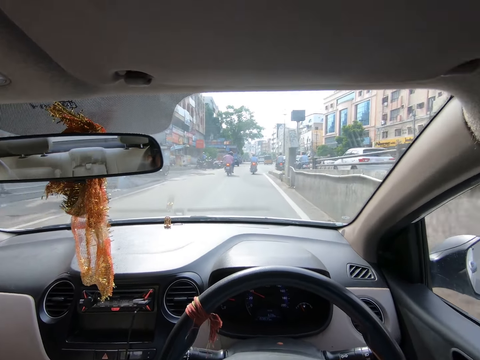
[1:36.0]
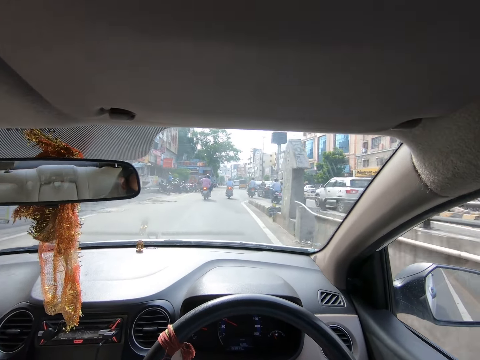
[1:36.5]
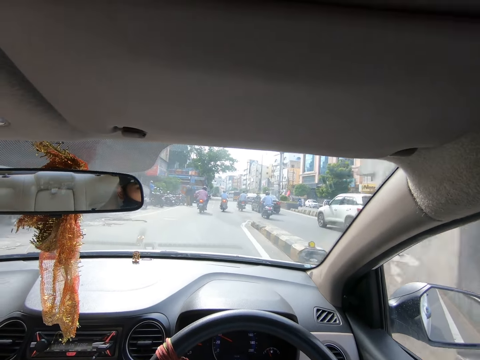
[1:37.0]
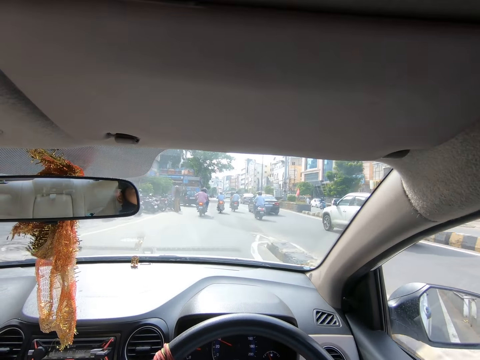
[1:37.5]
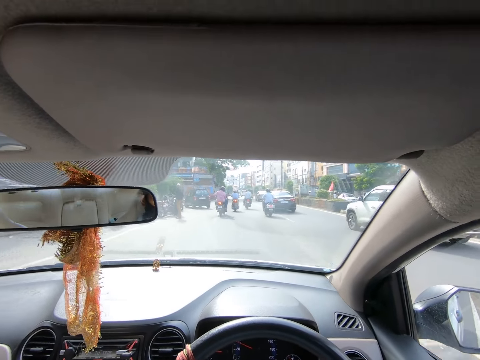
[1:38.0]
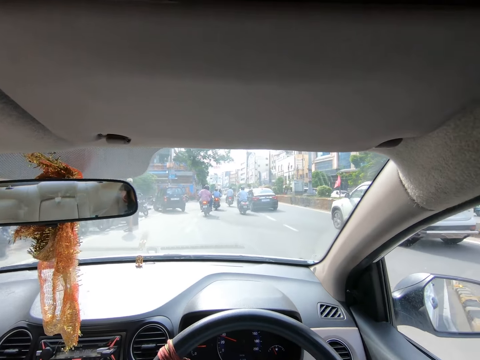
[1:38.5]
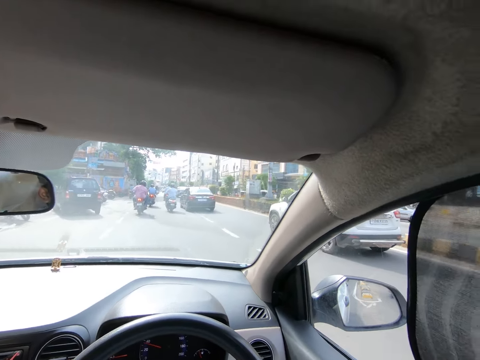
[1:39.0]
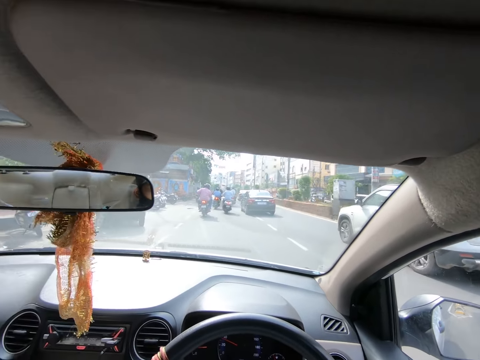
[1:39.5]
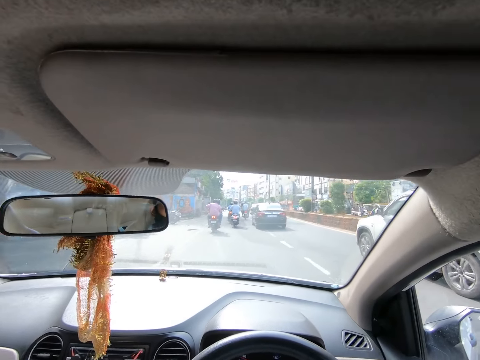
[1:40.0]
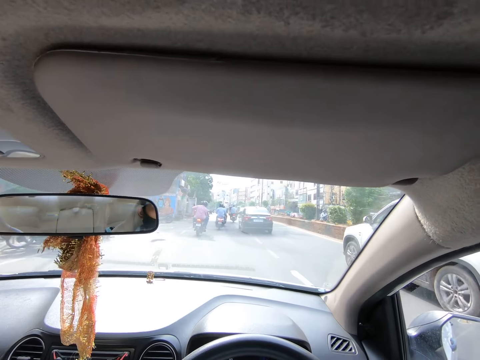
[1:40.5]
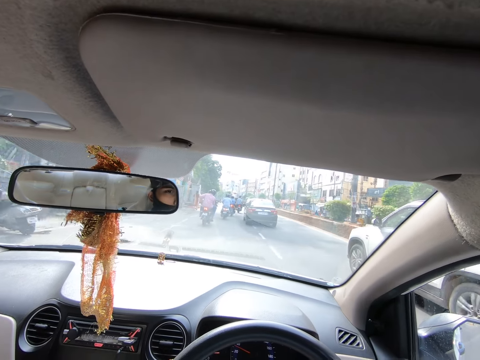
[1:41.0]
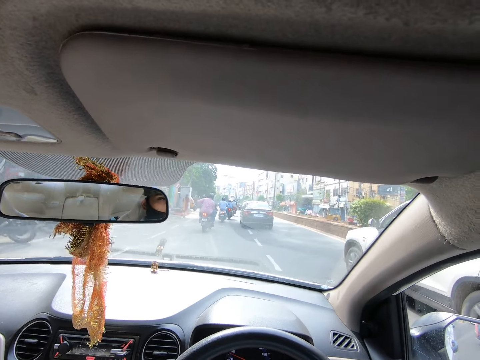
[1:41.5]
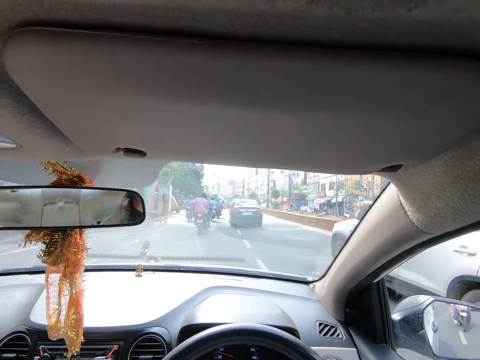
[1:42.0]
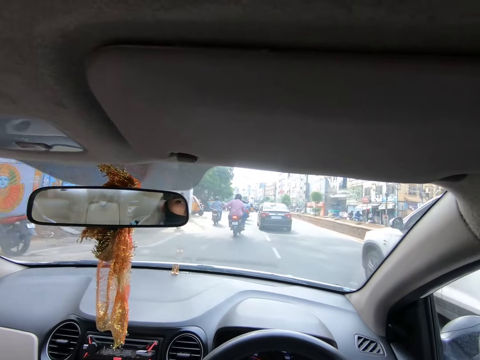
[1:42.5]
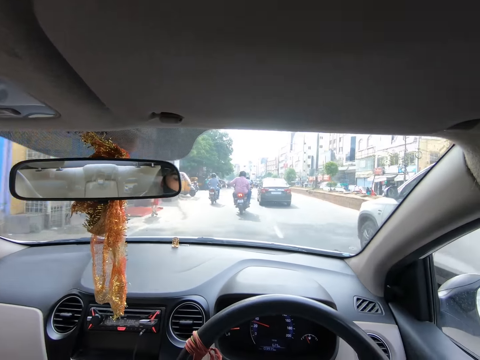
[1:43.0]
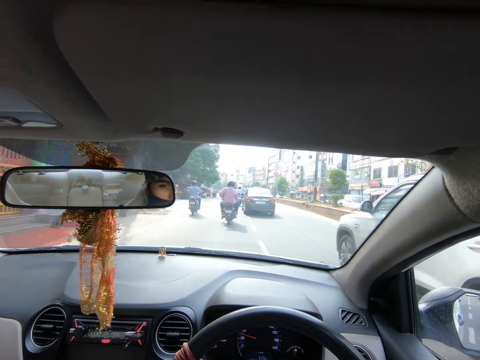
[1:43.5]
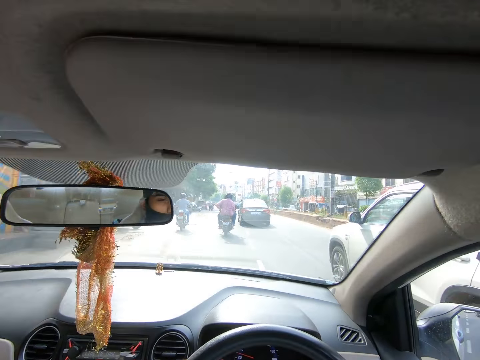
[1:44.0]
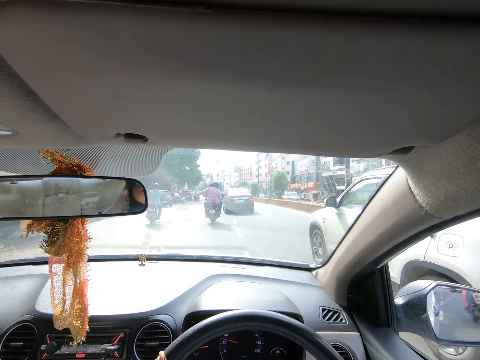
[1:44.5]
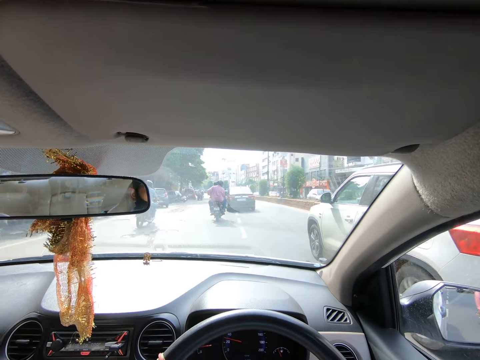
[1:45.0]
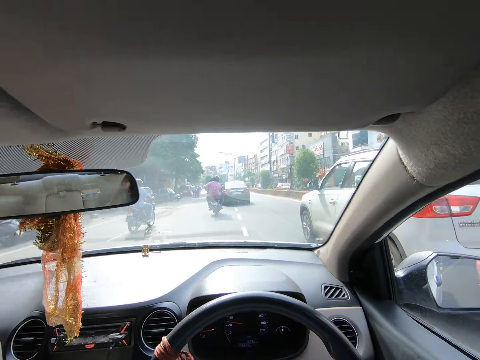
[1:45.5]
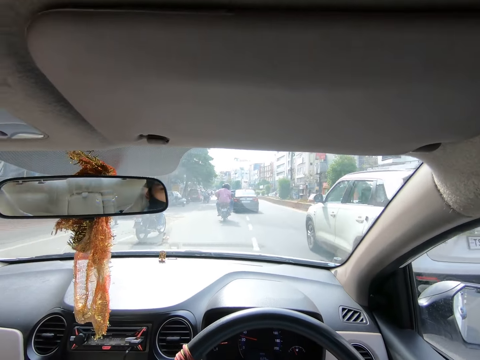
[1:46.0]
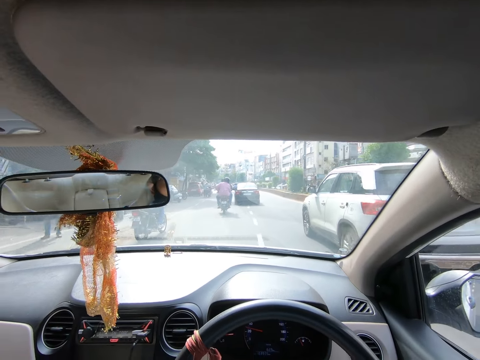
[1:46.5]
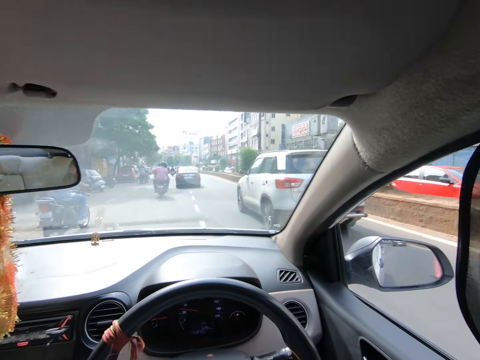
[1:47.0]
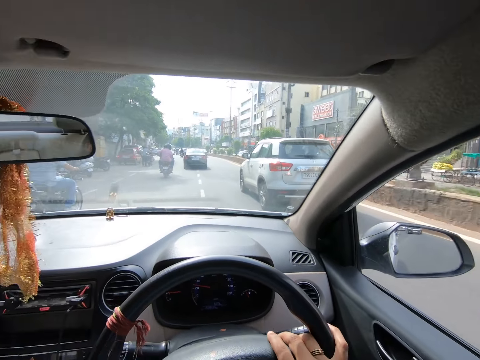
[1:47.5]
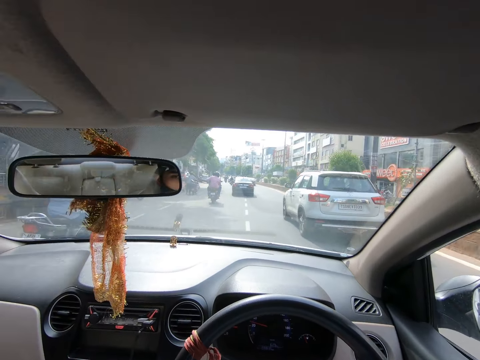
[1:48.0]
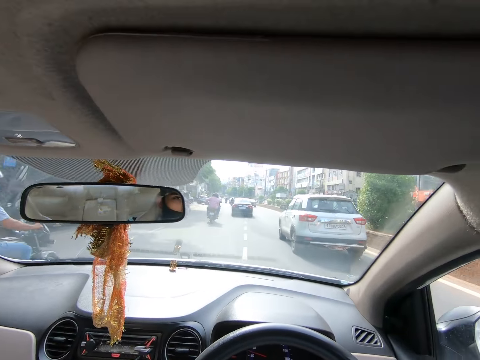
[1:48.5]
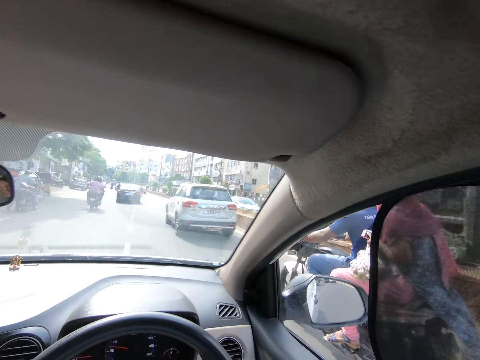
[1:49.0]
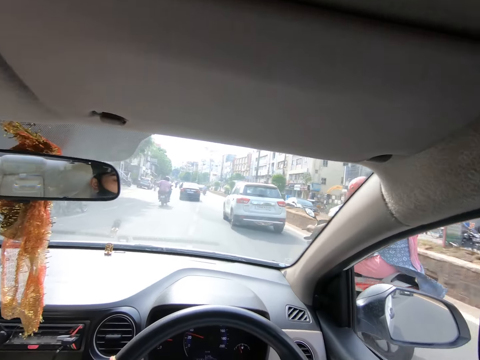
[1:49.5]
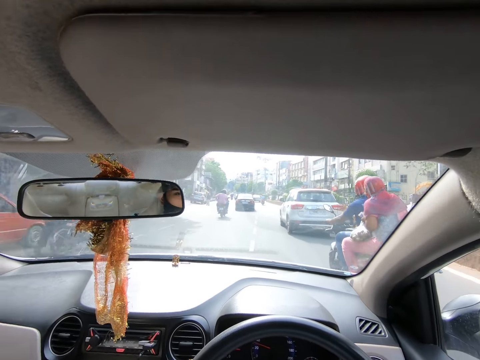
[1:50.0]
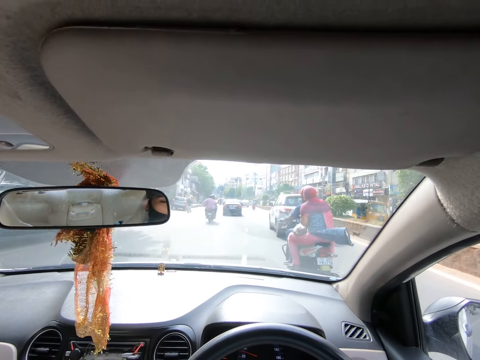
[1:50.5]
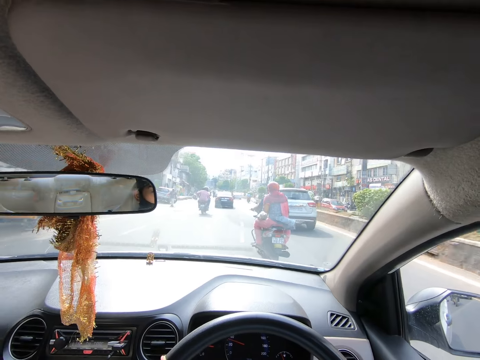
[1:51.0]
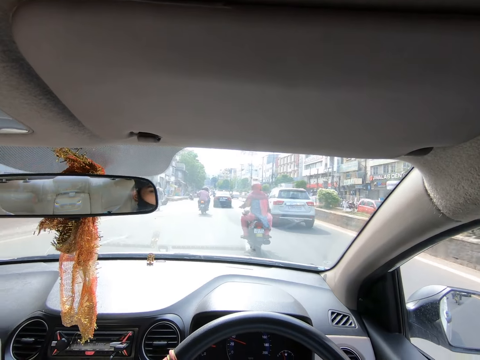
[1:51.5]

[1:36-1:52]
The camera wearer drives past a car. They drive past a motorcycle. A motorcycle drives past the camera wearer. The camera wearer drives past a car.

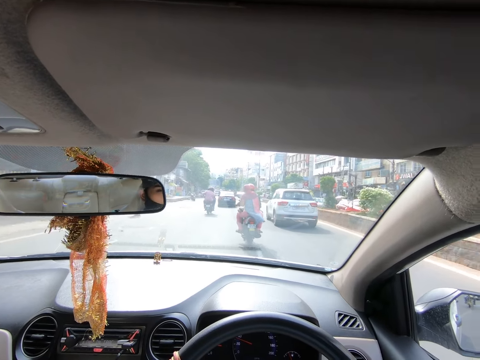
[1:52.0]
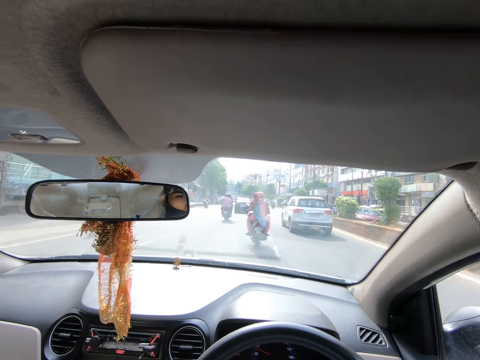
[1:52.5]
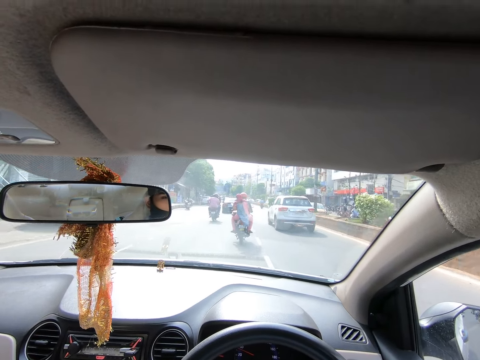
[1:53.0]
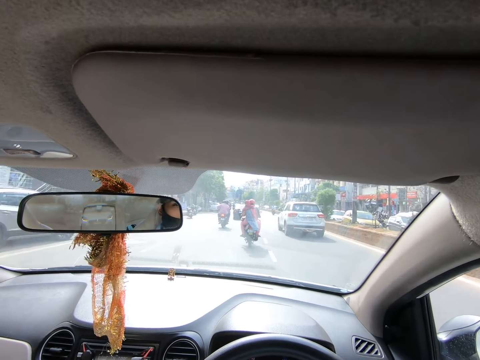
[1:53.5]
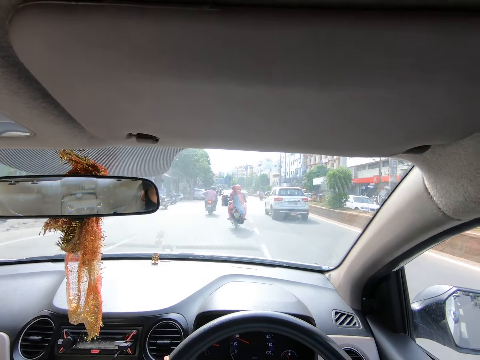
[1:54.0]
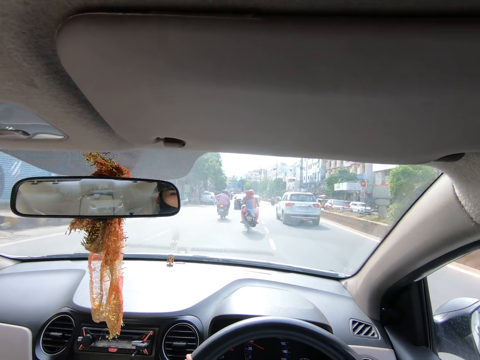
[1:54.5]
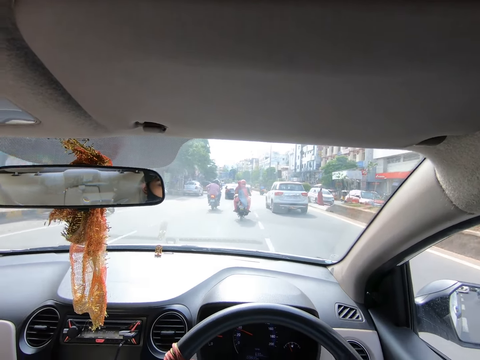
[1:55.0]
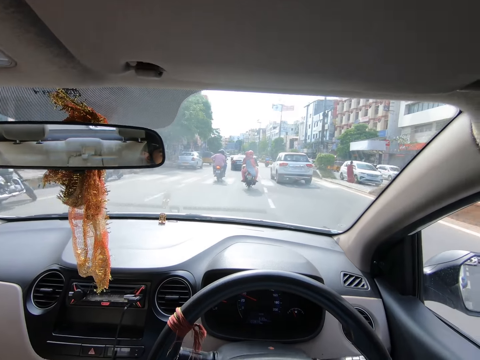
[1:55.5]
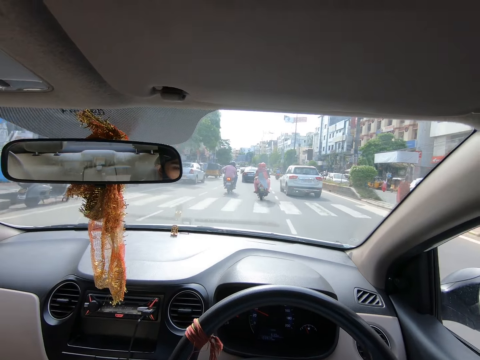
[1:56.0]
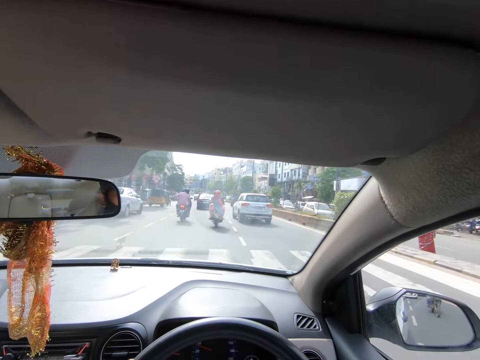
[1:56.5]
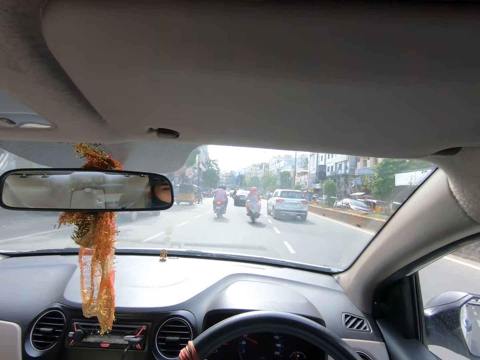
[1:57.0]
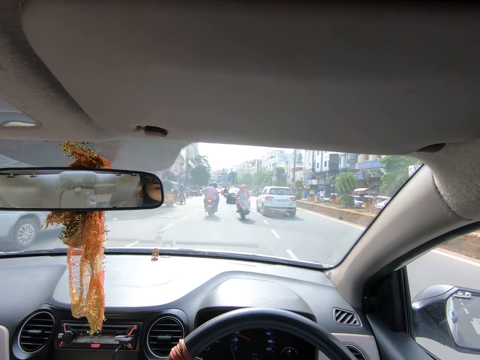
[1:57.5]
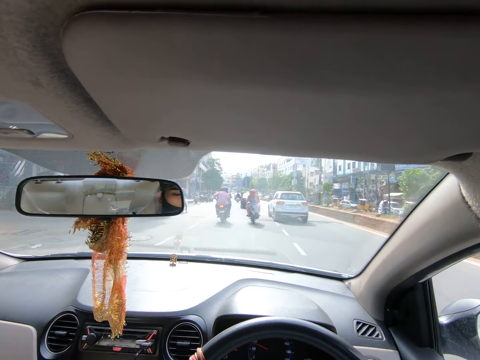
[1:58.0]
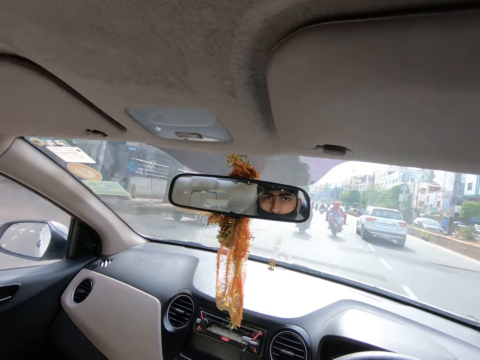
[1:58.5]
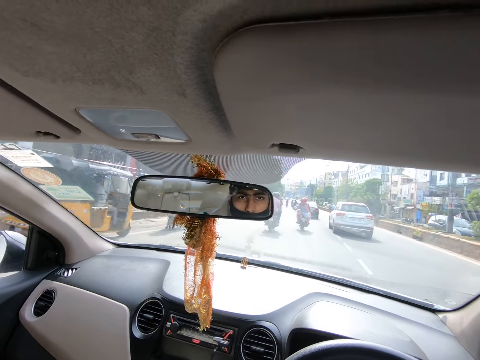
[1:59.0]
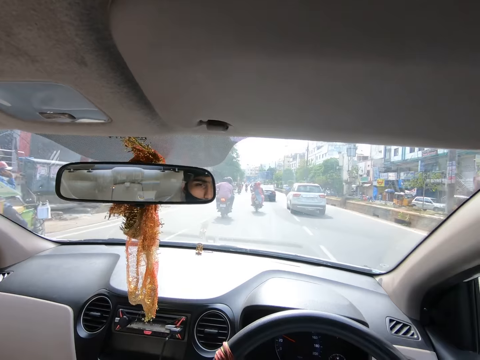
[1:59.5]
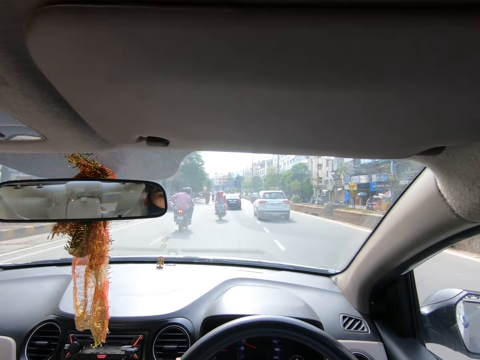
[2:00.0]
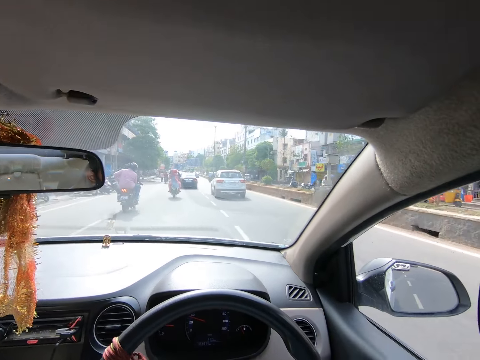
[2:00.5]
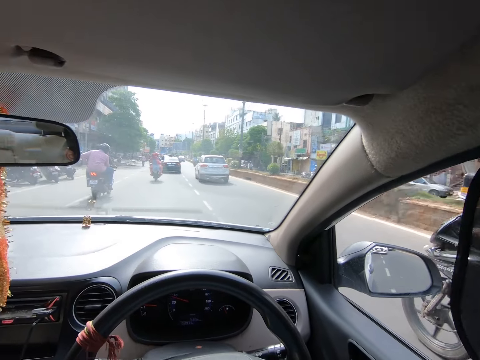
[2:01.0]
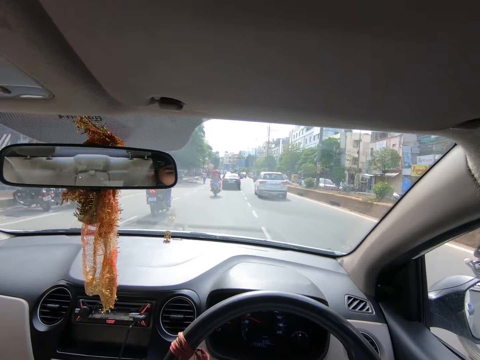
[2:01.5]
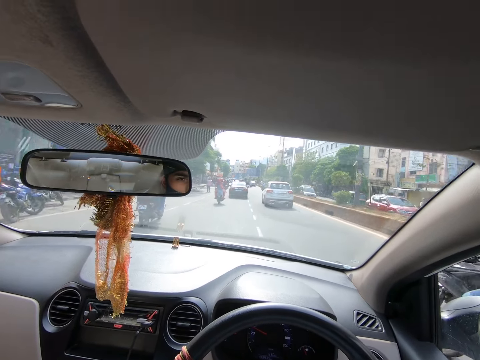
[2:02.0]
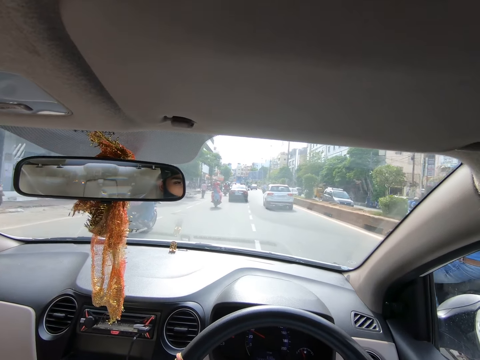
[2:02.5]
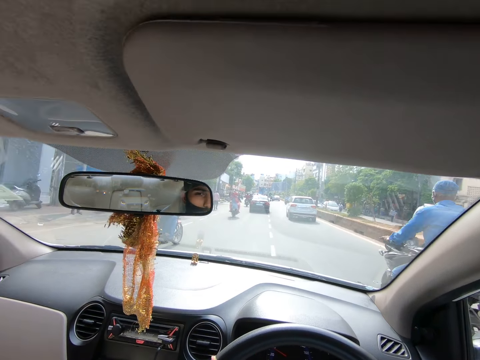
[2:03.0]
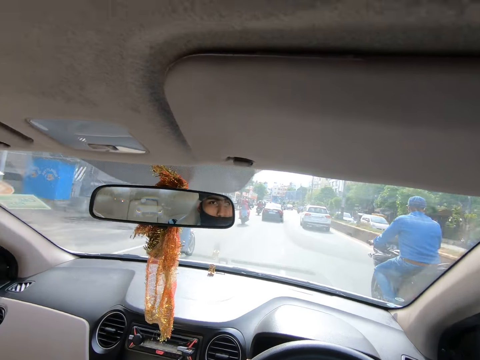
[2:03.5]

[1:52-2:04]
The camera wearer drives past a car. They drive past a motorcycle. They drive past a car. They drive past a tricycle. They drive past a motorcycle. A motorcycle drives past the camera wearer.
